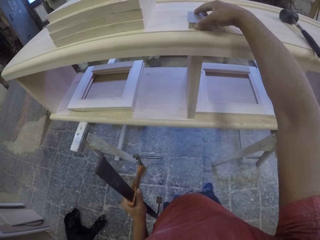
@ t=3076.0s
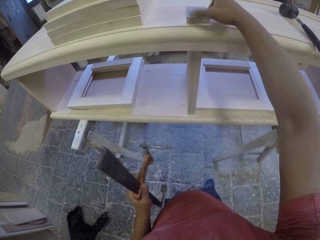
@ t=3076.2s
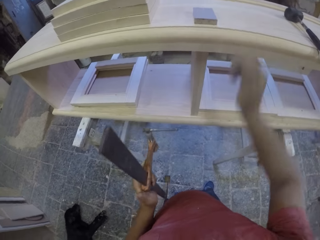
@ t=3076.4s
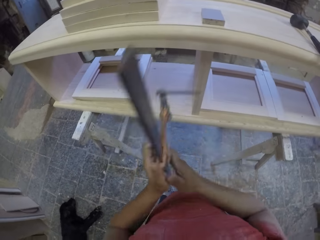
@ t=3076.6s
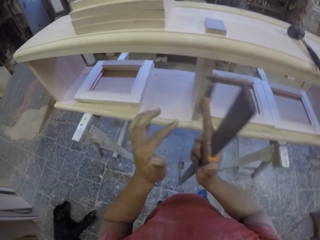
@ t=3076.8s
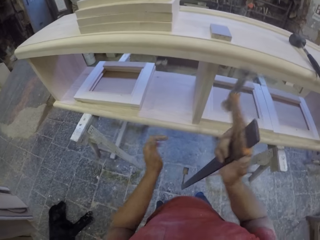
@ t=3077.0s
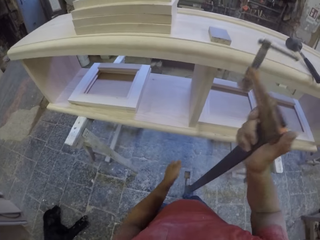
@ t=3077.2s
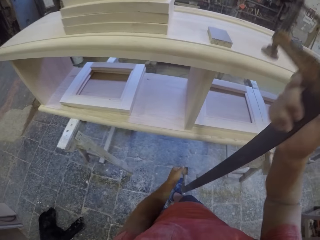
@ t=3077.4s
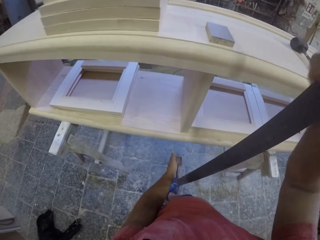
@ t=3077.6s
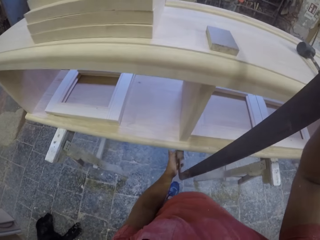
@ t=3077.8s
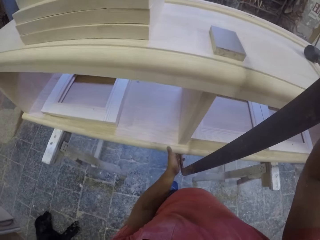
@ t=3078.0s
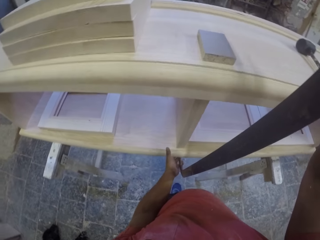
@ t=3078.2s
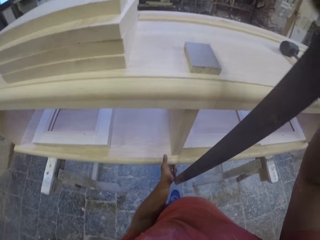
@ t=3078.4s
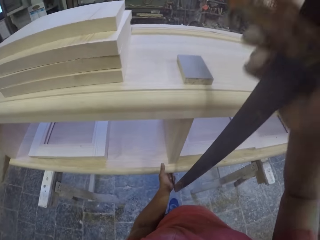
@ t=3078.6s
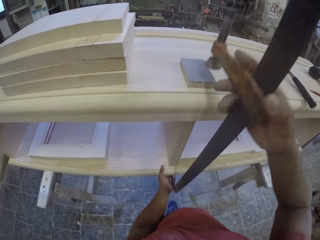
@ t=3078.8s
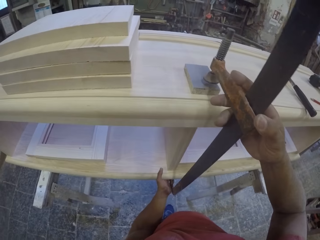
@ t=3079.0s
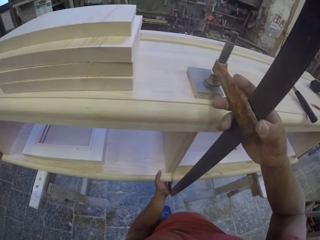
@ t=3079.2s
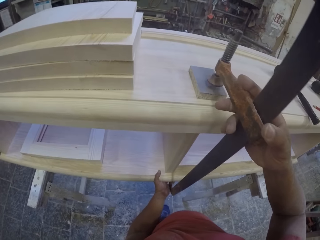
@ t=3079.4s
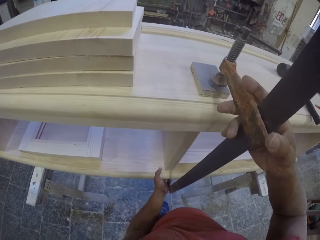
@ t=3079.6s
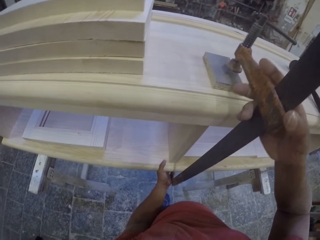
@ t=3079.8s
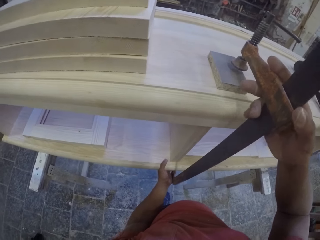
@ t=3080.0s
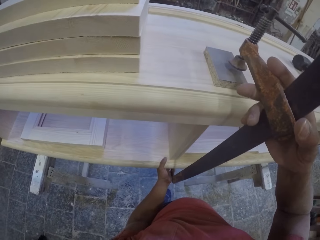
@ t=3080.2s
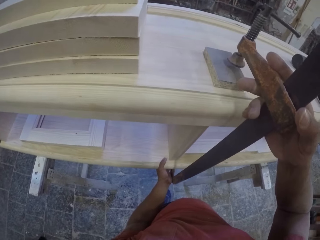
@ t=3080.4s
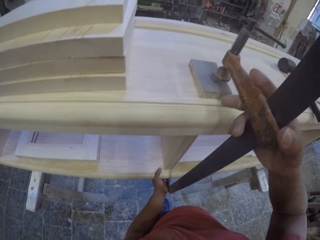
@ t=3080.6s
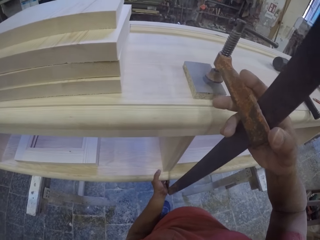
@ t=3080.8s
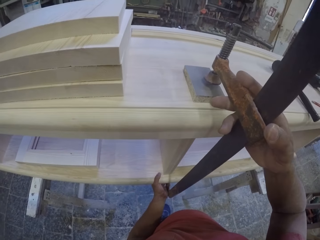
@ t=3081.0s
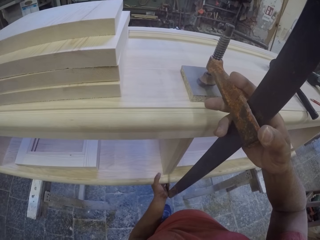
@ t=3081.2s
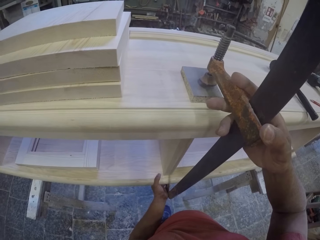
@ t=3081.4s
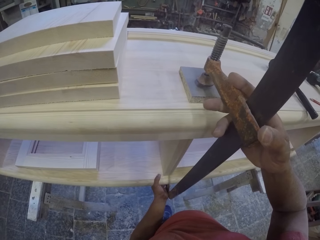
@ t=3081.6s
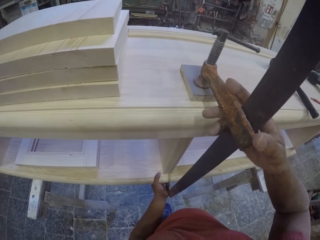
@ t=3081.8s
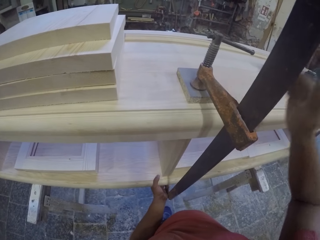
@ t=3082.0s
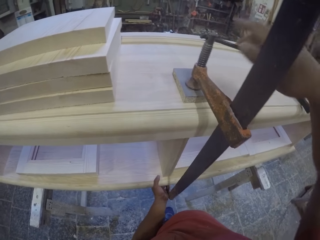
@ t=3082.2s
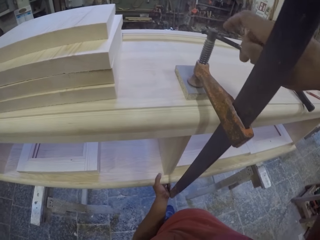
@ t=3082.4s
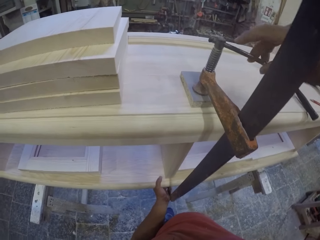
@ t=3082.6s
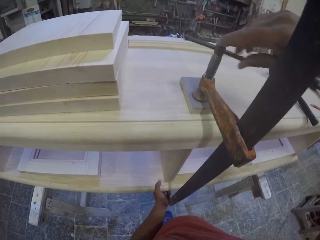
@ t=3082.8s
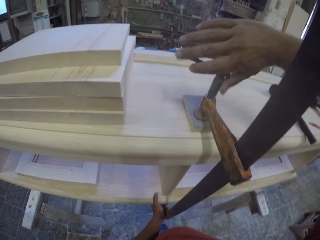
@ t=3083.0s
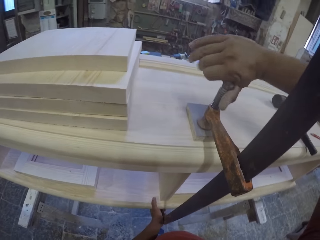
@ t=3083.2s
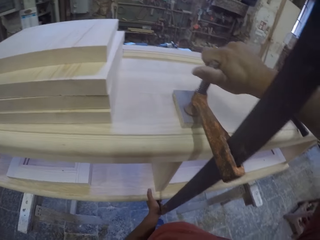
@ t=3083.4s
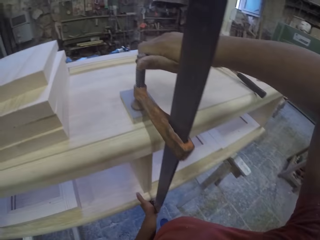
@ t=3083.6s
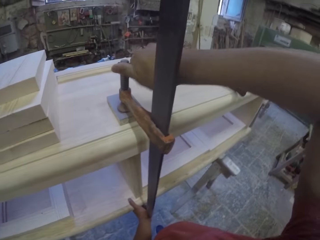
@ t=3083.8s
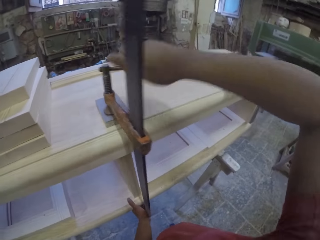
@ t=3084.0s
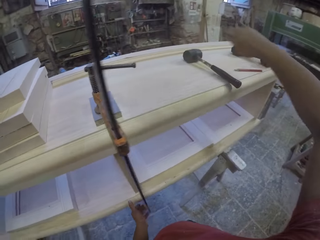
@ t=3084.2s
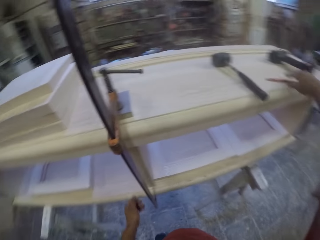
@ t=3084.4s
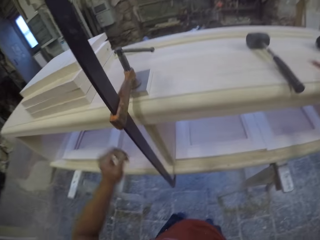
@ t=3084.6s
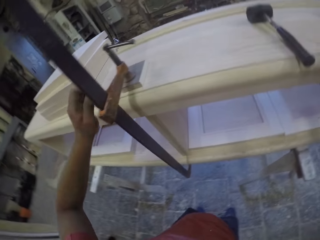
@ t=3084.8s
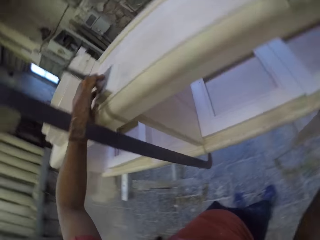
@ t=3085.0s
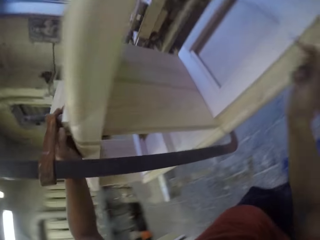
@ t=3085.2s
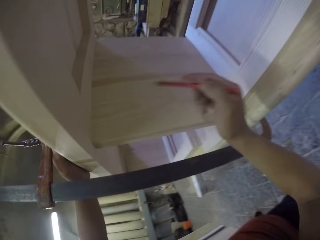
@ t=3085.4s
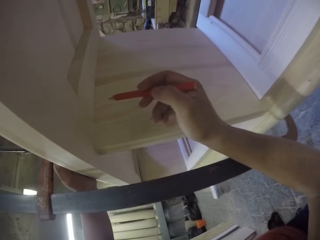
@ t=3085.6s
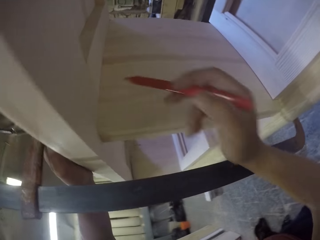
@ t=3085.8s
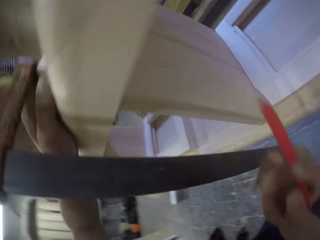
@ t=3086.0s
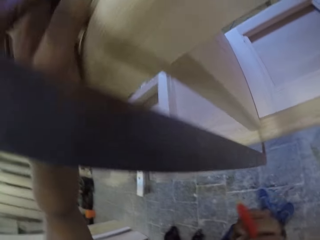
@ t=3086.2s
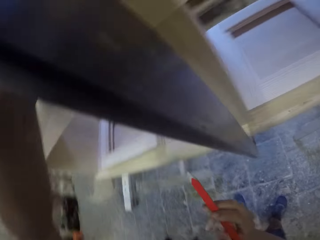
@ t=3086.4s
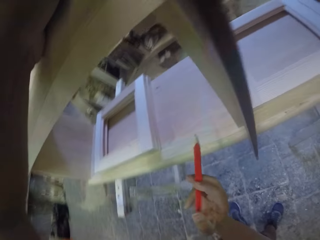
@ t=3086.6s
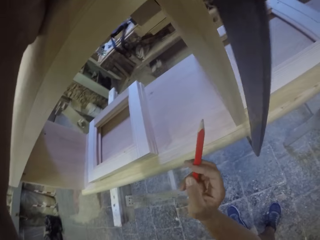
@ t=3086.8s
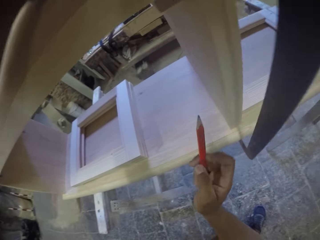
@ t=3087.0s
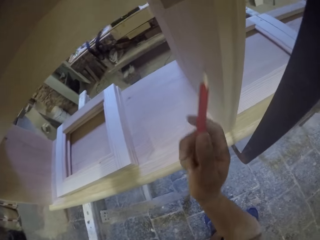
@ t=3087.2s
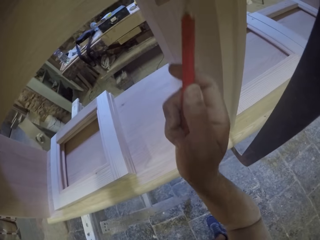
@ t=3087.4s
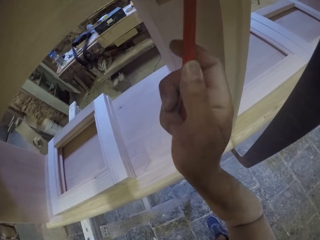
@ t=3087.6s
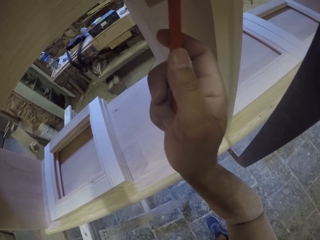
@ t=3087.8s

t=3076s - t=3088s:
The camera wearer fixes the clamp on the drawer. They tighten the furniture, grab a pencil and bend down with the pencil.

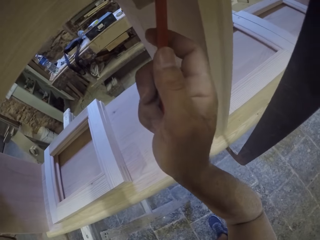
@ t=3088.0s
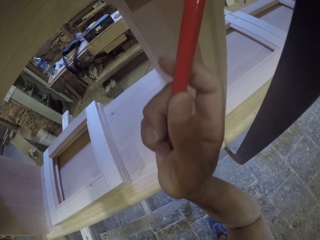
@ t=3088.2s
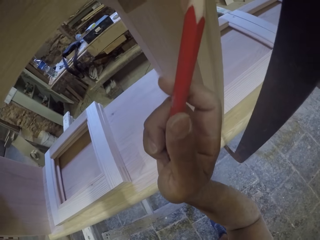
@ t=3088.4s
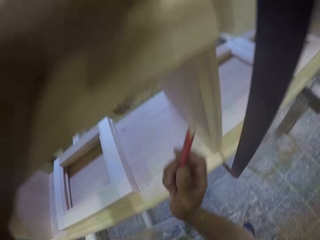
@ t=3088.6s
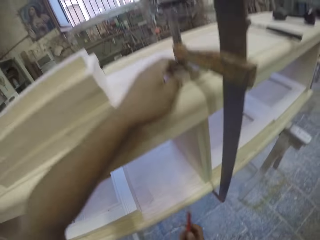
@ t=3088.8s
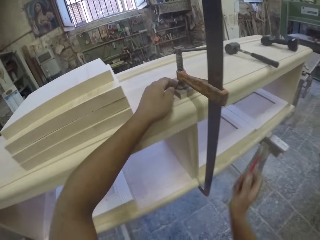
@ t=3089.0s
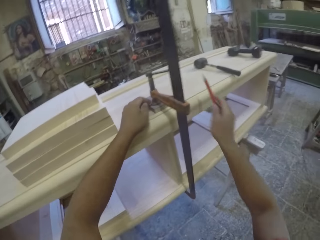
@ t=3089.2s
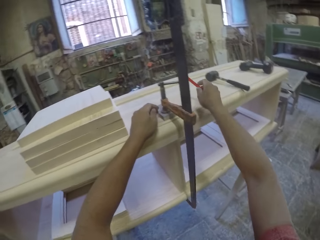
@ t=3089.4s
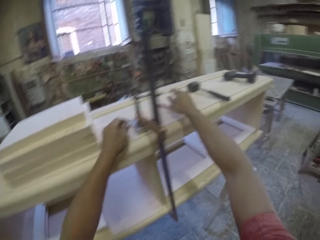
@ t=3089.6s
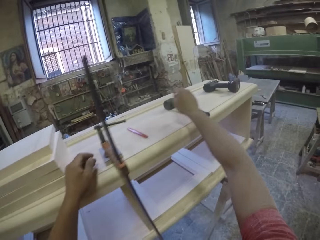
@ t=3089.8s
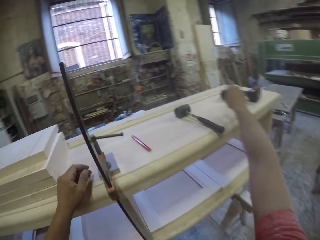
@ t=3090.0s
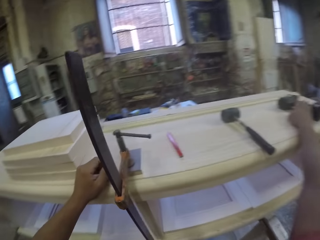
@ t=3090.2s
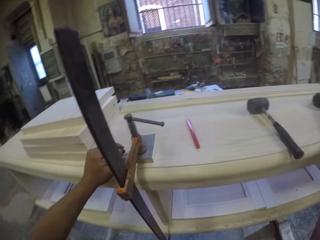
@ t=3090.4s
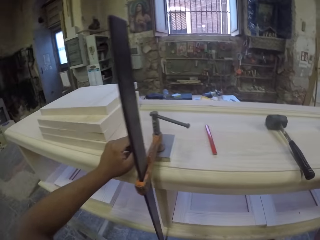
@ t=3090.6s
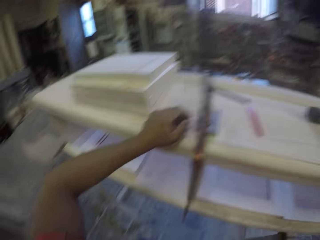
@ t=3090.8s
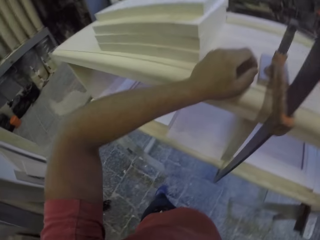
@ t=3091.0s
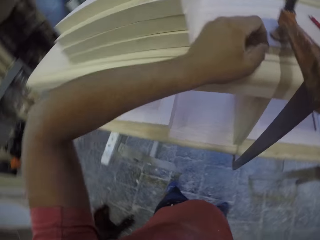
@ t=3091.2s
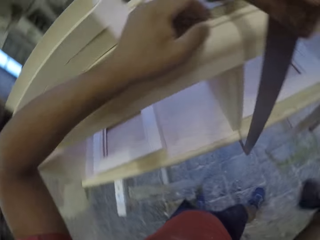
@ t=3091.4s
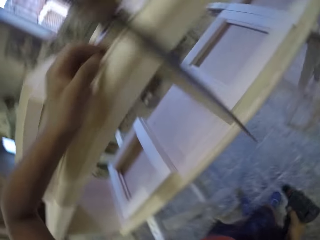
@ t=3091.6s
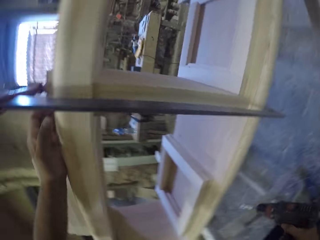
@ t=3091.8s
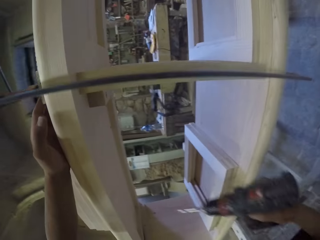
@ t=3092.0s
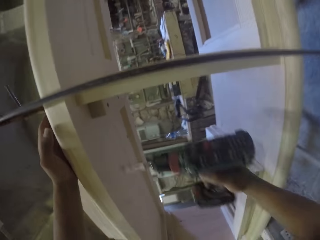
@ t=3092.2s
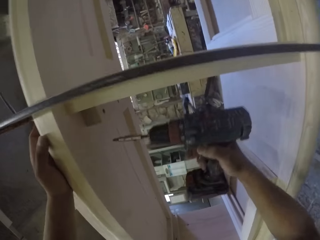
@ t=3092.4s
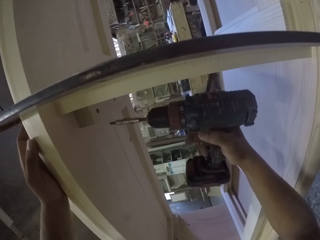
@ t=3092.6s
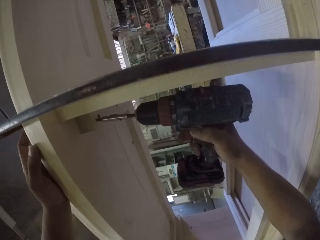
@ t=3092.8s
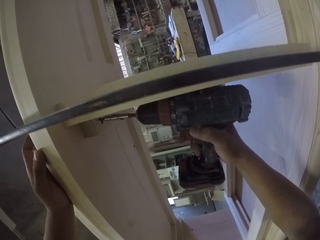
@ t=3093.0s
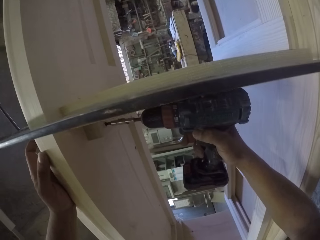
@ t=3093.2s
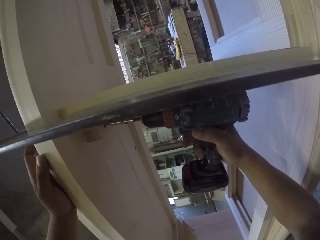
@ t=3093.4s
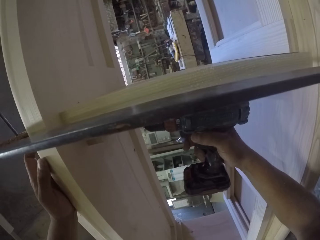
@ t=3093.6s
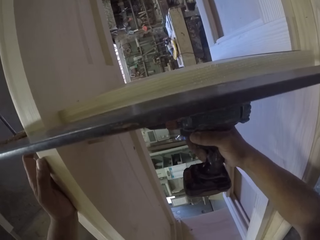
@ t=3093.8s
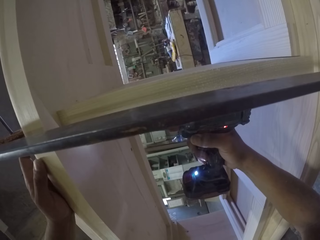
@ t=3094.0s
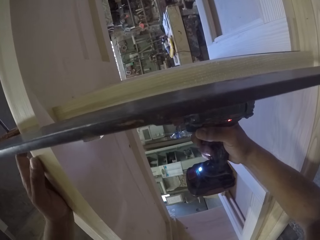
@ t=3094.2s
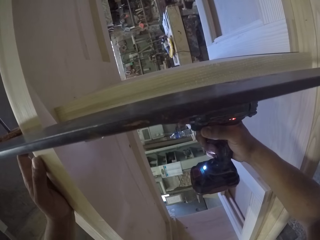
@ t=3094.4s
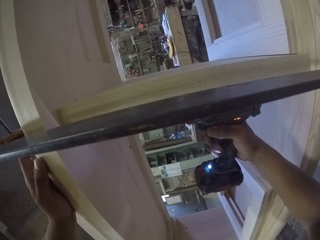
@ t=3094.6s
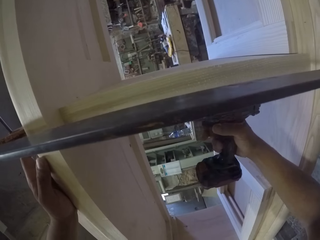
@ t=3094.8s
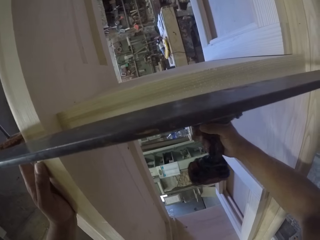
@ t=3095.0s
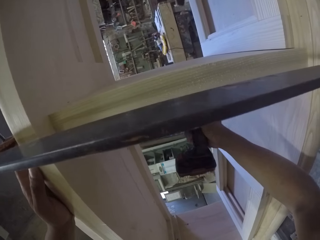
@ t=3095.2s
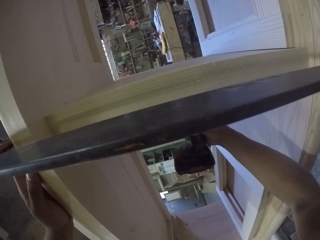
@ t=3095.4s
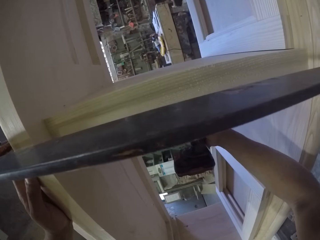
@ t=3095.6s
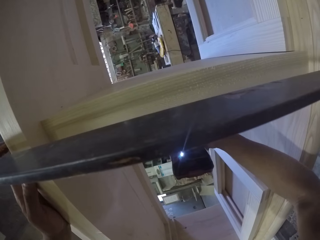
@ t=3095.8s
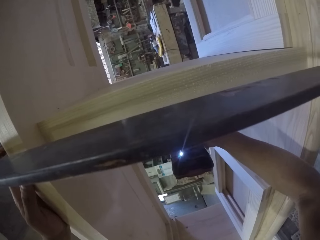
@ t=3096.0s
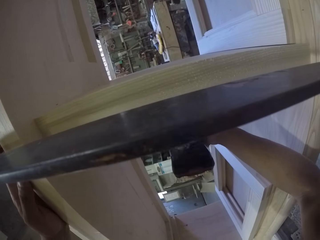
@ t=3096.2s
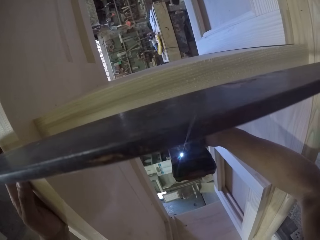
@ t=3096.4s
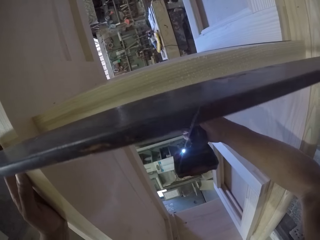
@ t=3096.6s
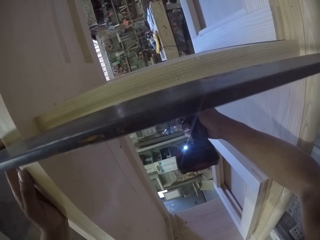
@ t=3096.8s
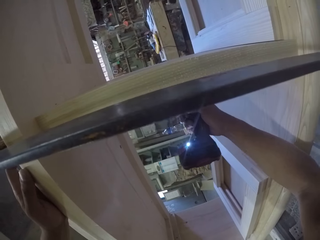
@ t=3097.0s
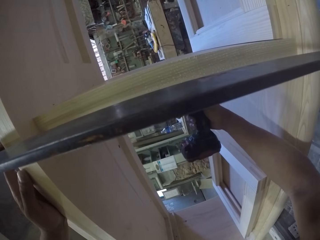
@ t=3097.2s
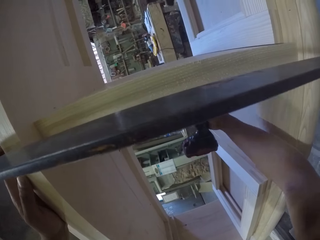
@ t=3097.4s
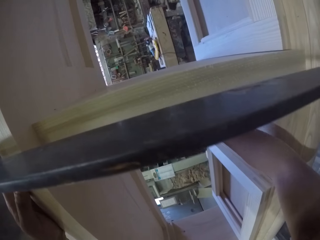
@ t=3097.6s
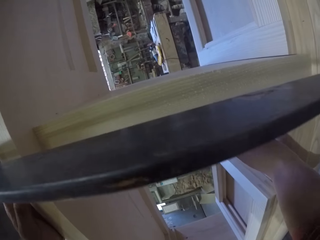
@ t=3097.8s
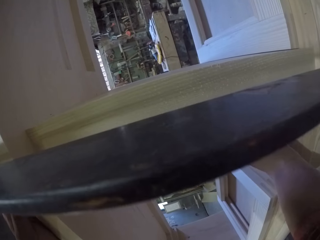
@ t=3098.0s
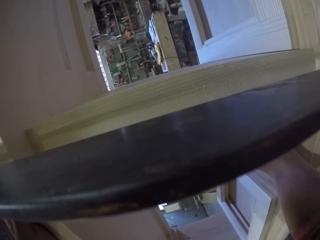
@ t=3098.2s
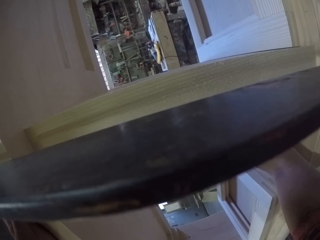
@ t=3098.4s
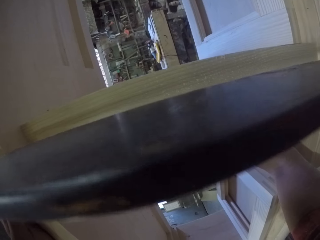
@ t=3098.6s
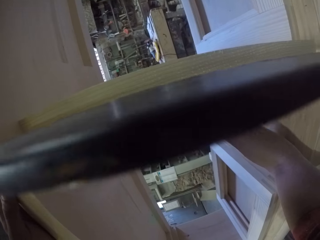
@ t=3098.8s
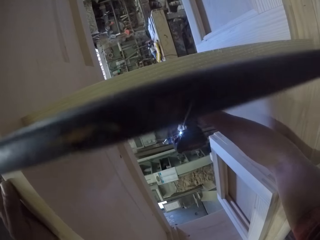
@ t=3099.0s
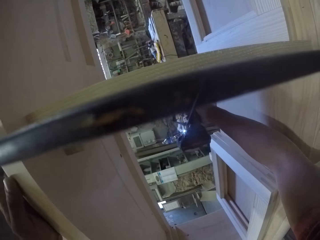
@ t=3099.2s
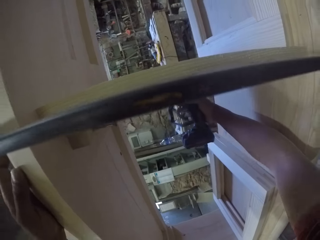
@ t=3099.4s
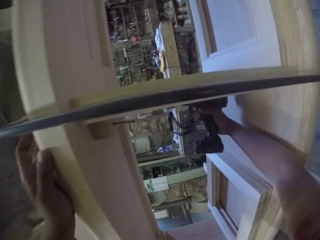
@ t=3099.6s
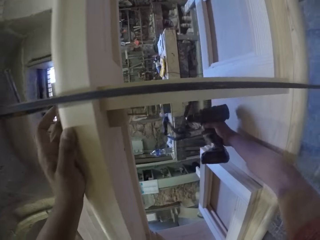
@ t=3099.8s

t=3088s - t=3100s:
The camera wearer marks the furniture with the pencil, puts the pencil on top of the furniture and takes the grinder or drill on top of the drawer. They hold the drill and unscrew screws with the drill. They fix the nails with the grinder.
